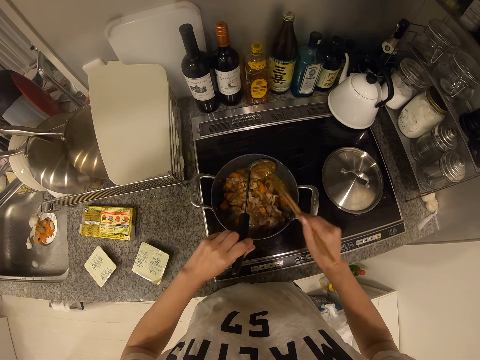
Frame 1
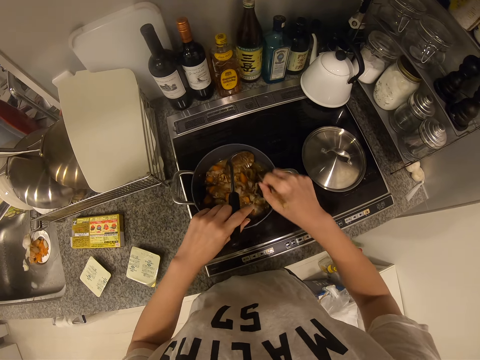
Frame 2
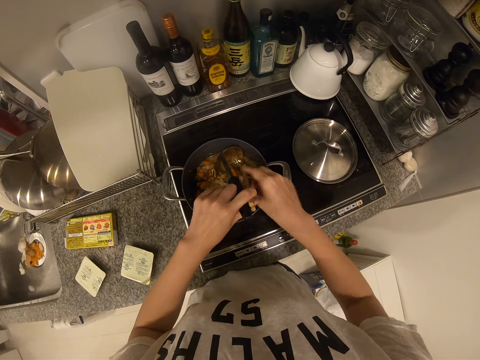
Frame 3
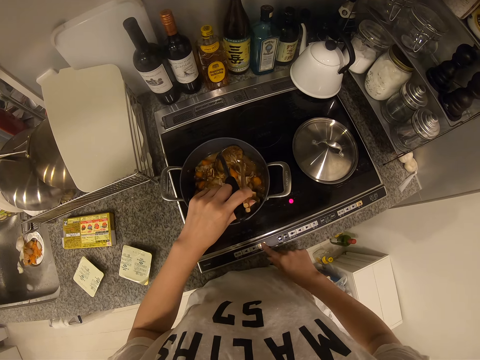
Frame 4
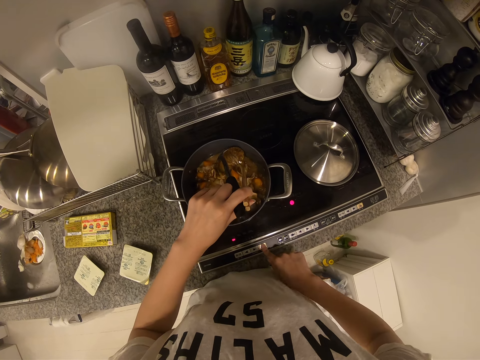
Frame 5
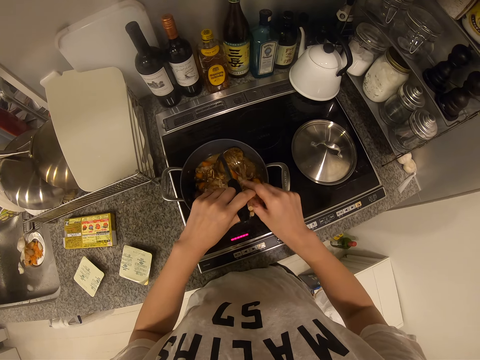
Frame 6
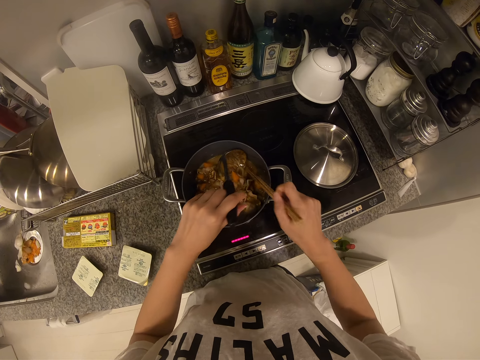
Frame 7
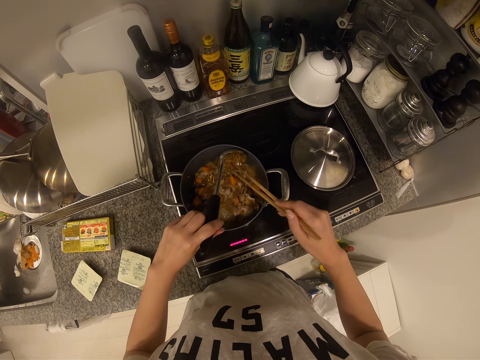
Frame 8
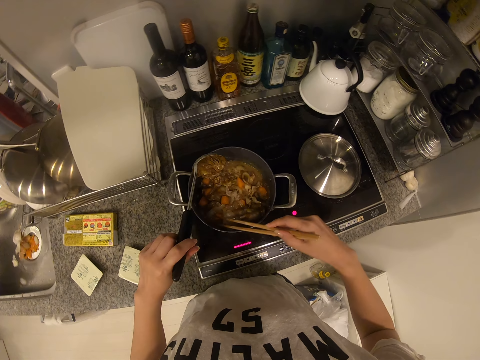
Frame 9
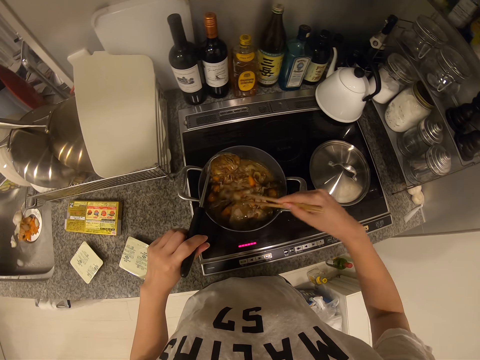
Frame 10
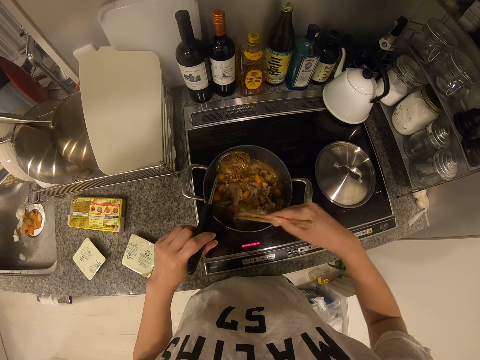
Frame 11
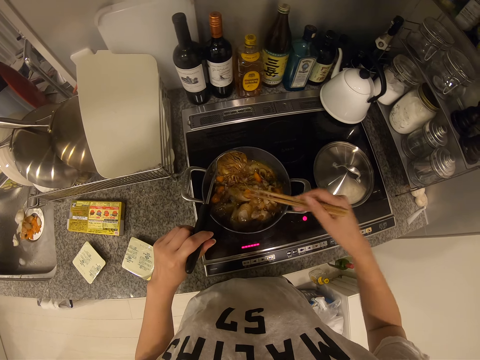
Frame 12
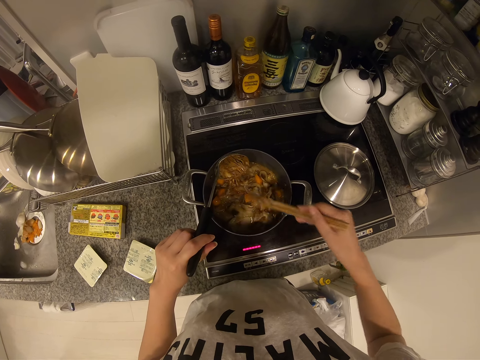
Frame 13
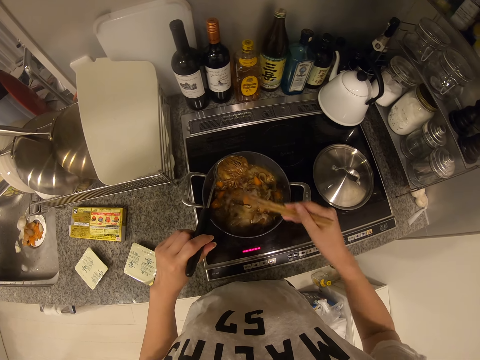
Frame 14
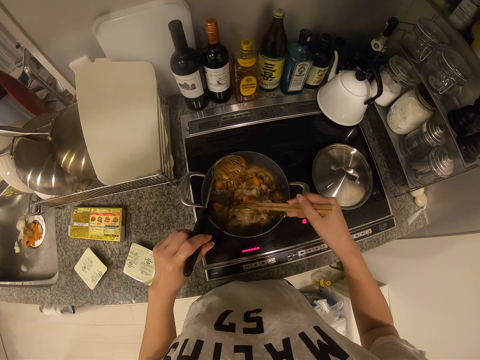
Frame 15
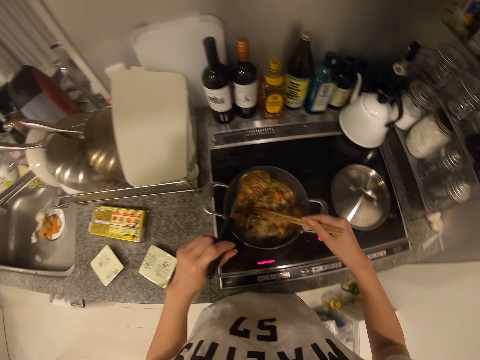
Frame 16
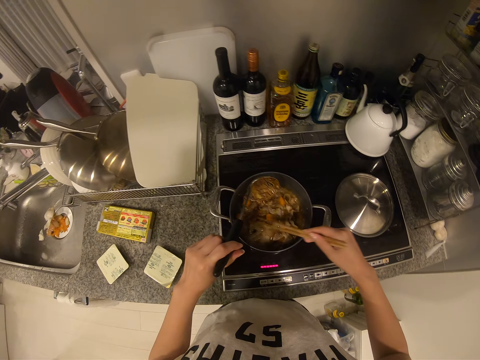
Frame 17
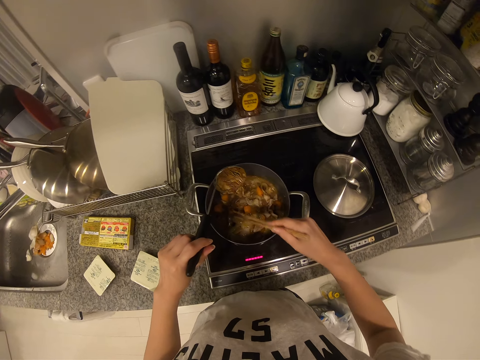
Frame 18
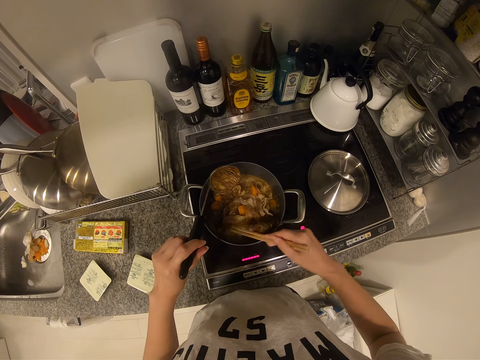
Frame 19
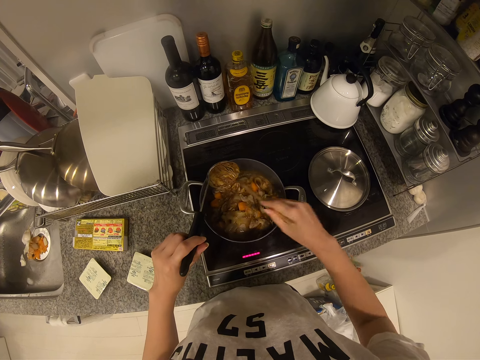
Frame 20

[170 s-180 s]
The camera wearer presses the cooker controller. She holds chopsticks with her left hand. She picks up the chopsticks. She lifts the spoon. She stirs the food with the chopstick.

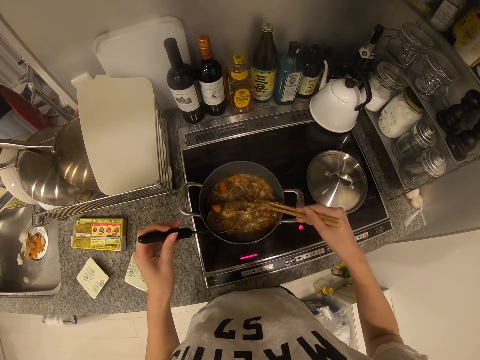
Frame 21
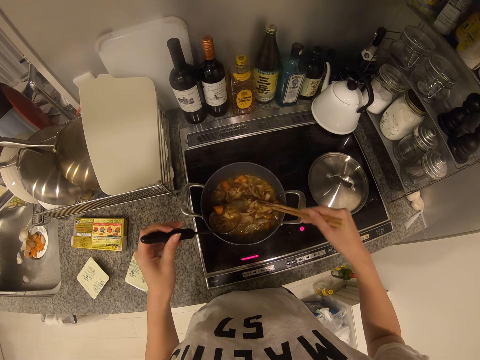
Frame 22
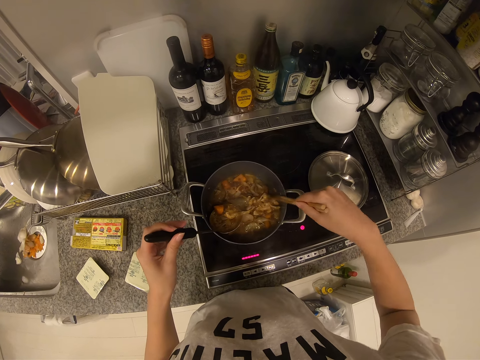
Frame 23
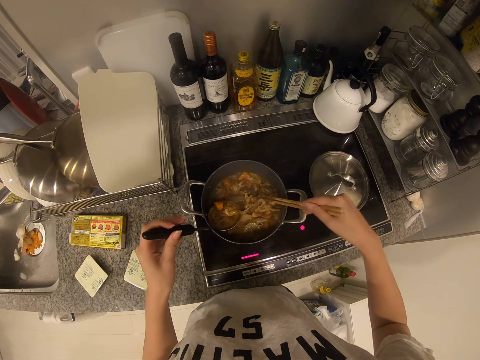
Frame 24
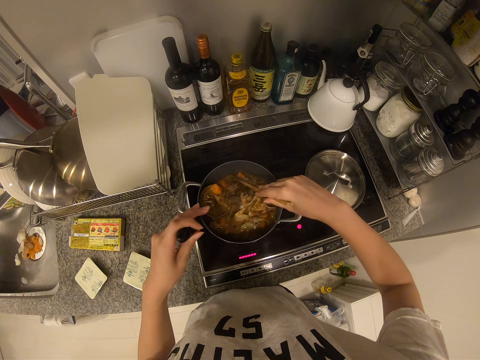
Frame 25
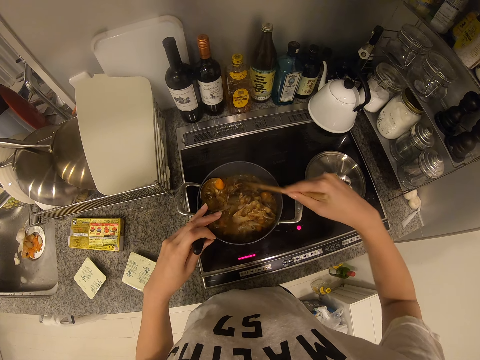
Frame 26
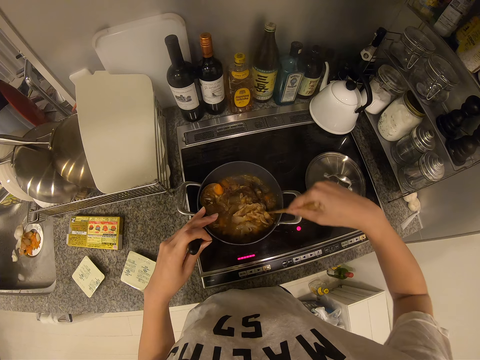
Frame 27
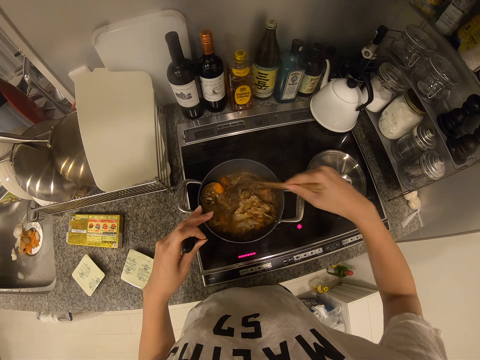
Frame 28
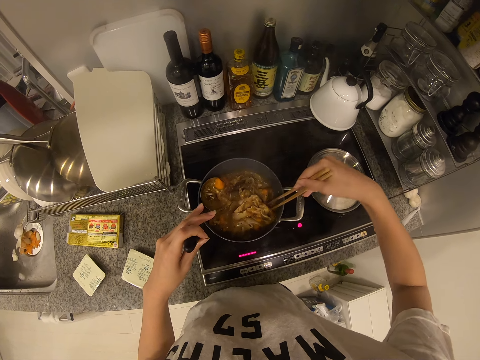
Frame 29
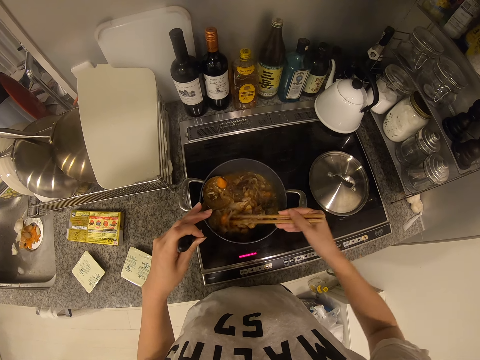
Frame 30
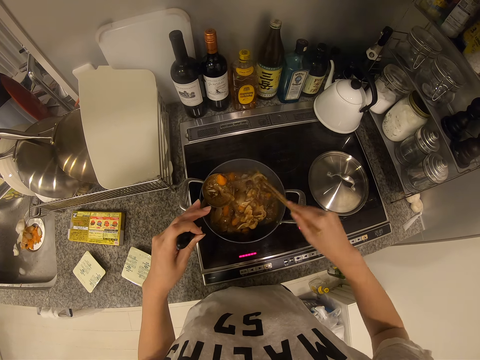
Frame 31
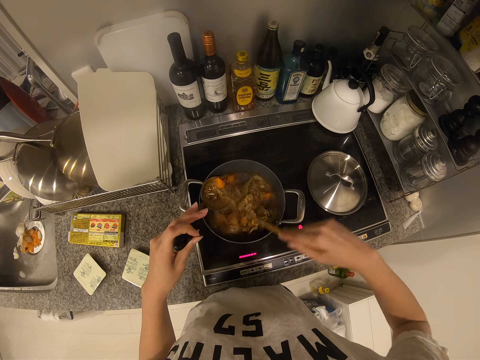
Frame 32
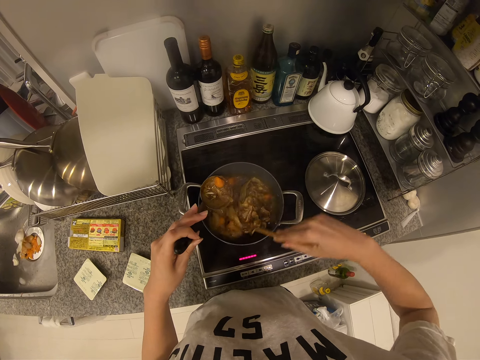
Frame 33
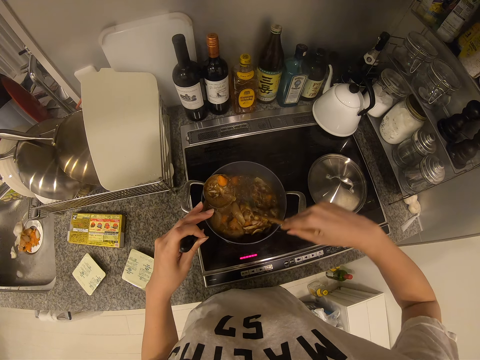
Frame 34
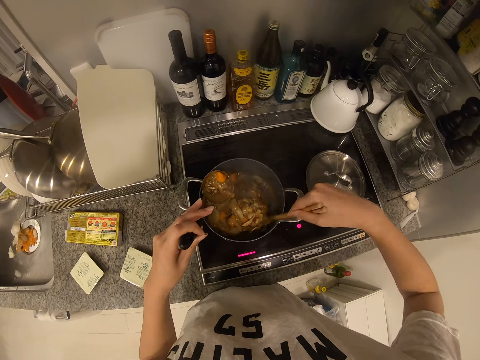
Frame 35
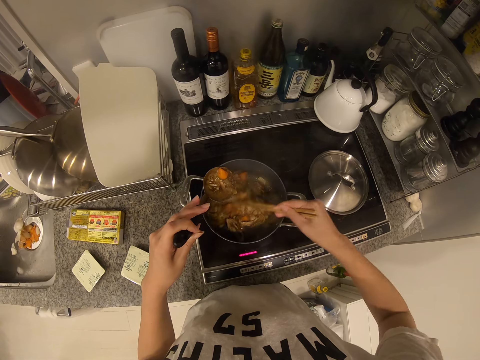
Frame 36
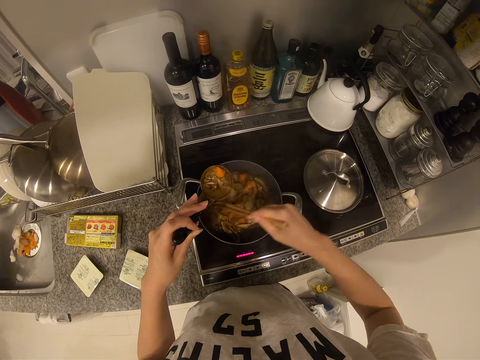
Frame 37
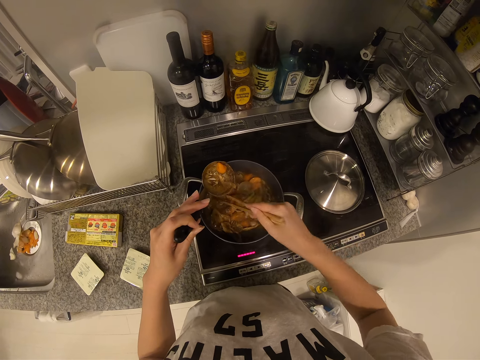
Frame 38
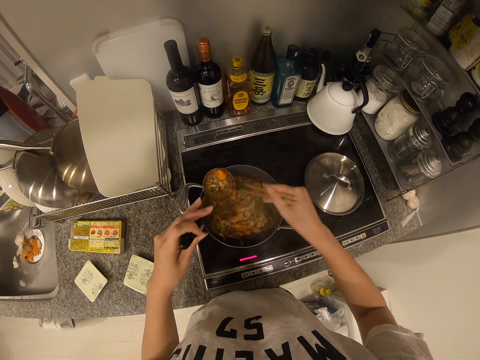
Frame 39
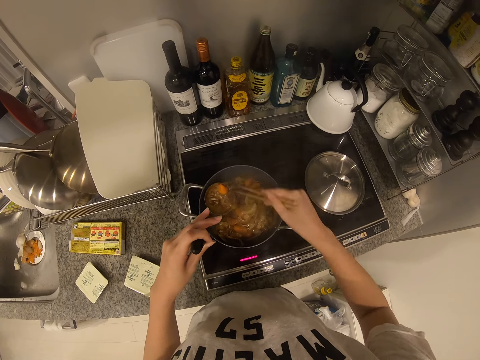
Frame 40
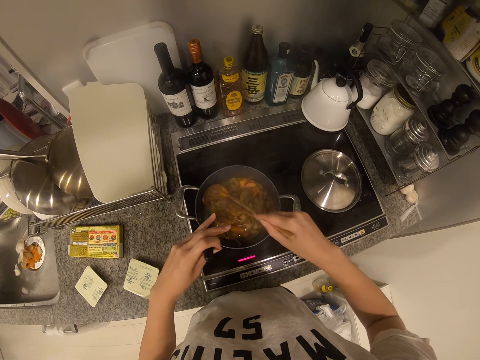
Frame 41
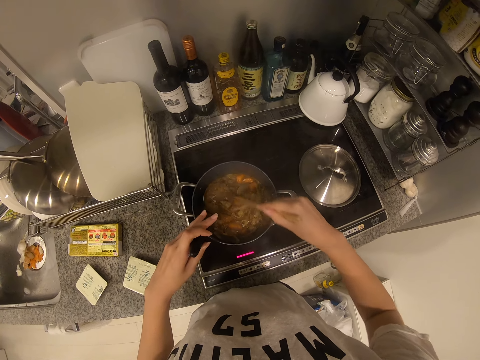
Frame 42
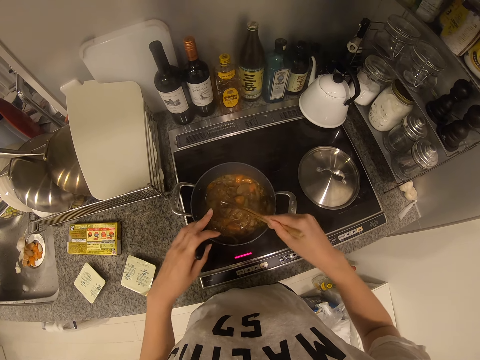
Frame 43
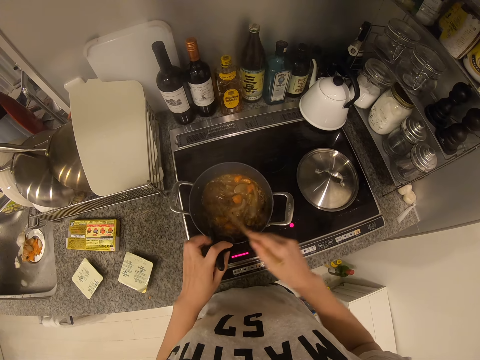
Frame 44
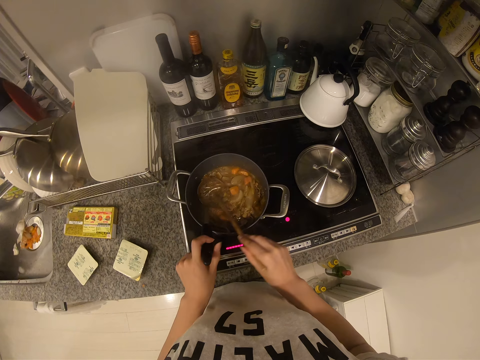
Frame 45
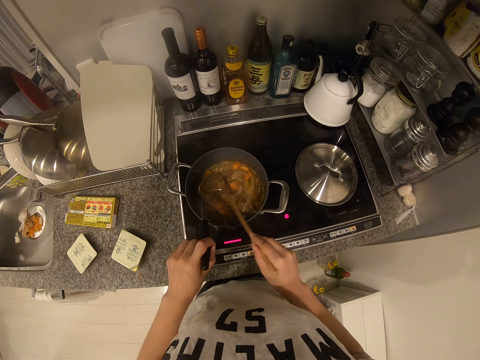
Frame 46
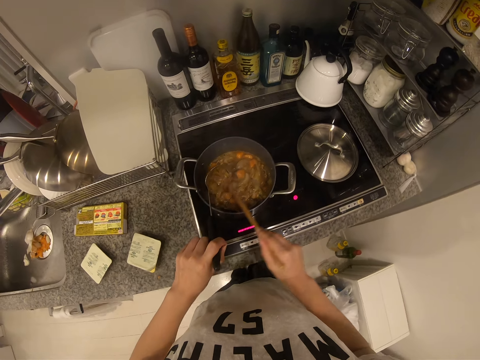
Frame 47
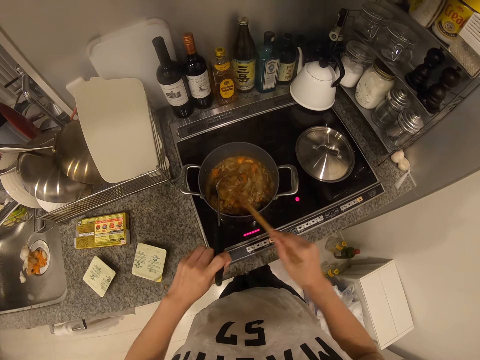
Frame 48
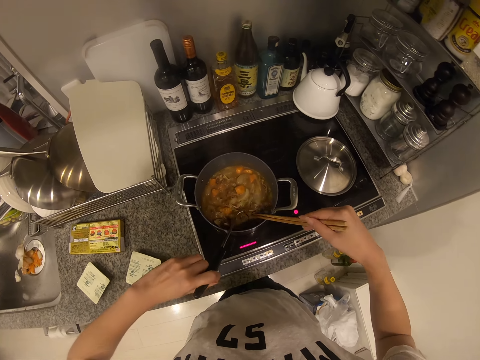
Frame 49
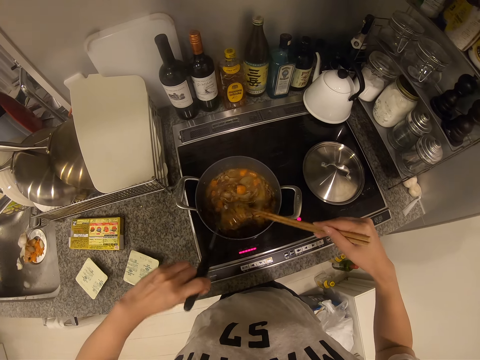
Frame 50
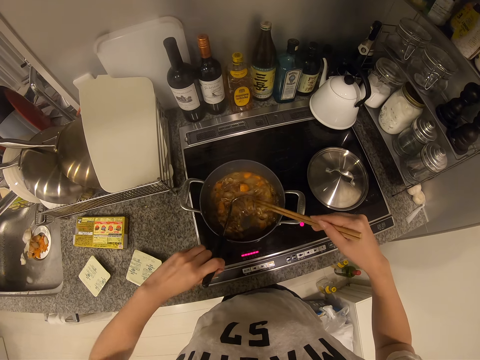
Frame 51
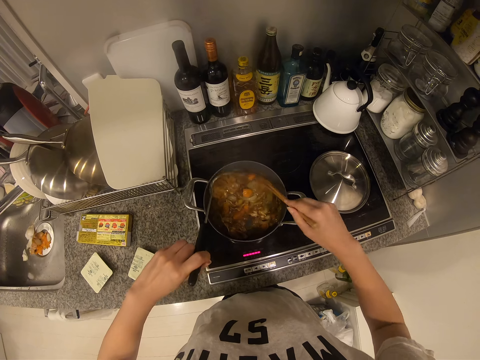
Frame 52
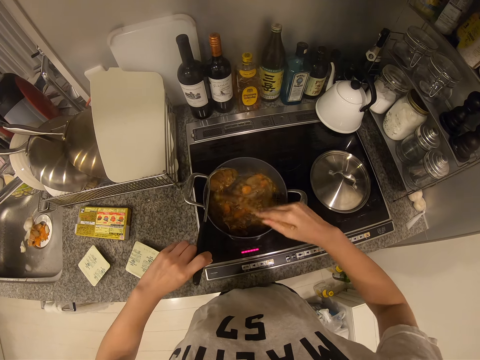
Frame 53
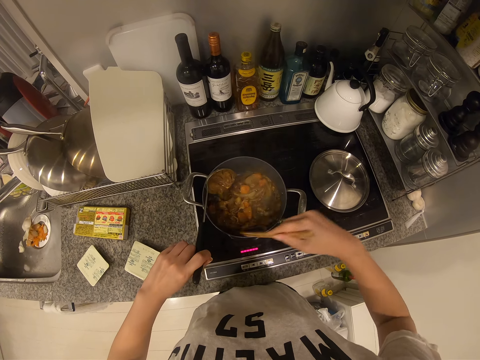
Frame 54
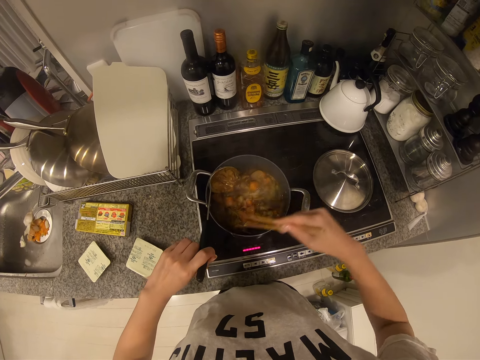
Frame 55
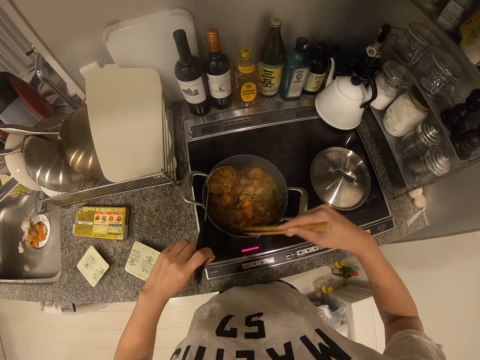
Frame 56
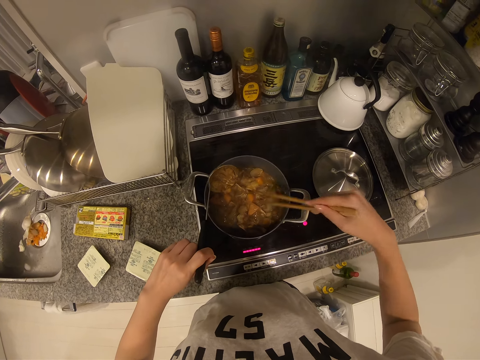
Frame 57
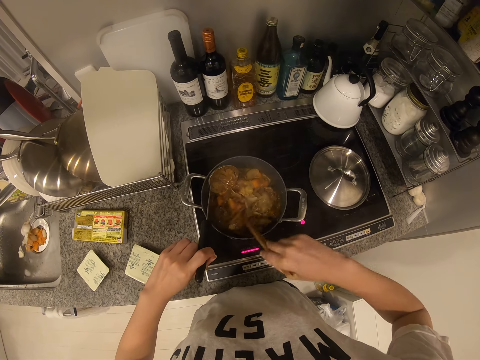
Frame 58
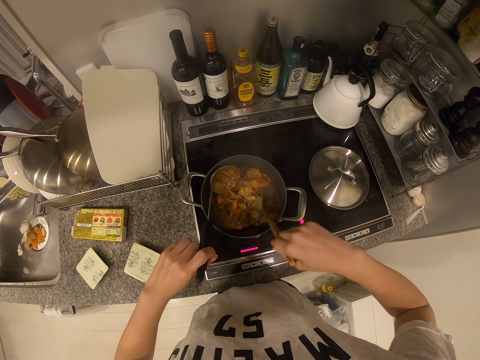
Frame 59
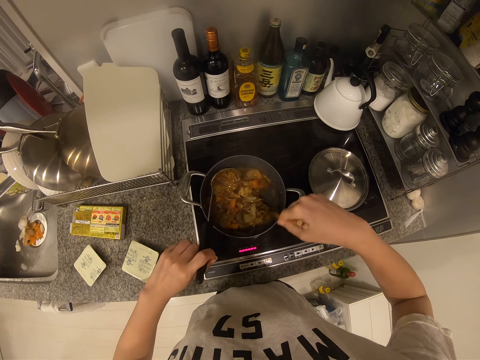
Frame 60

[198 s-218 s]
The camera wearer holds a spoon. They stir something. They scoop the serving spoon with the chopstick. They move the food with the spoon. They stir the food with the chopstick. They hold the spoon.
